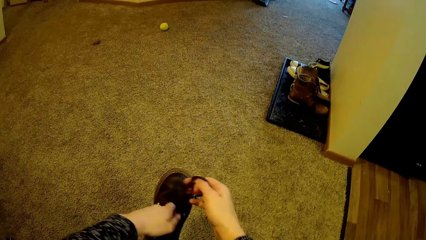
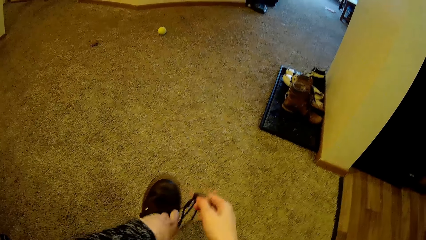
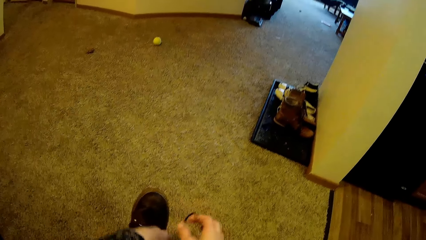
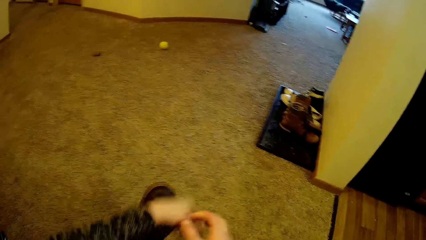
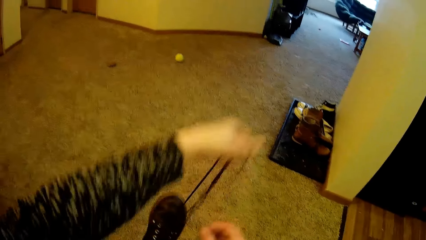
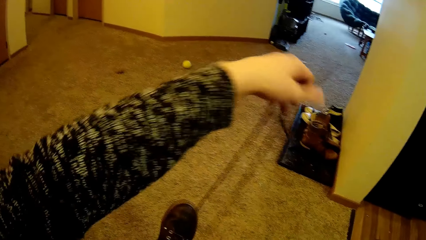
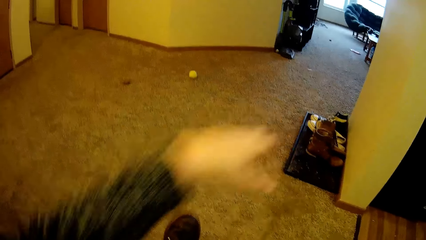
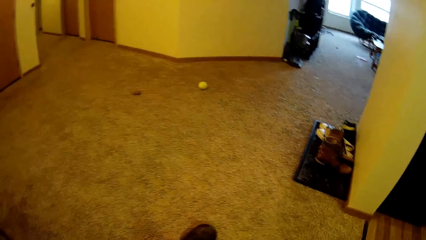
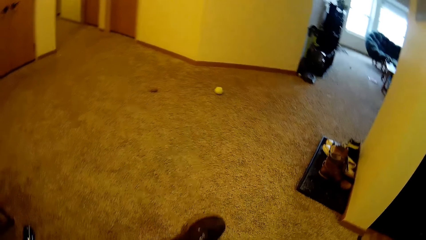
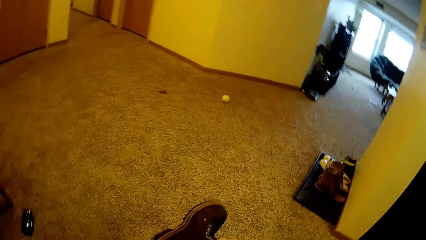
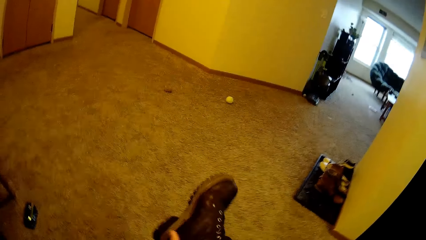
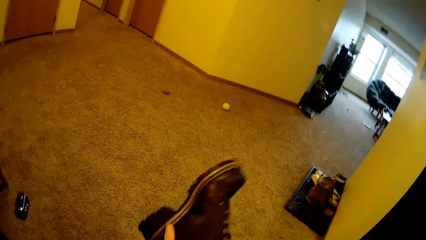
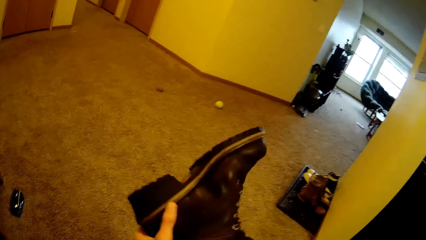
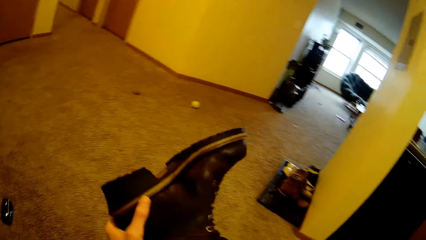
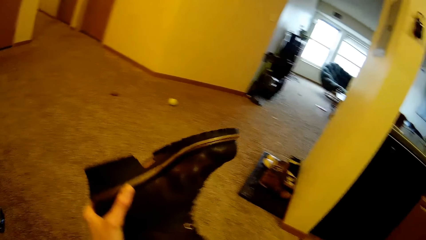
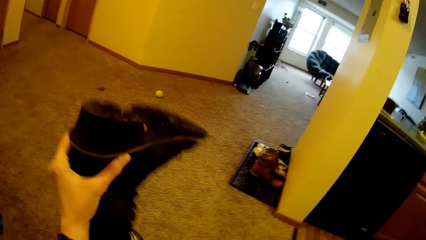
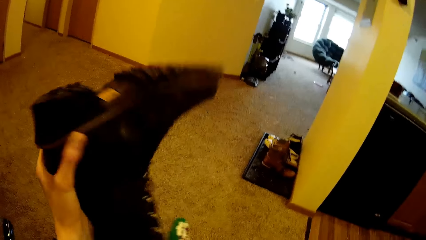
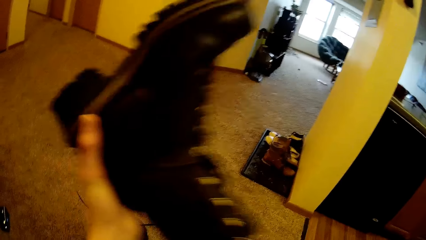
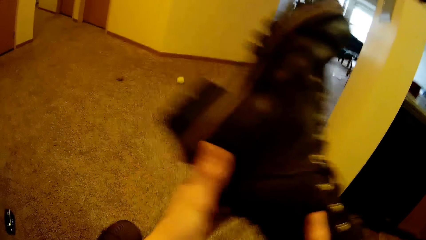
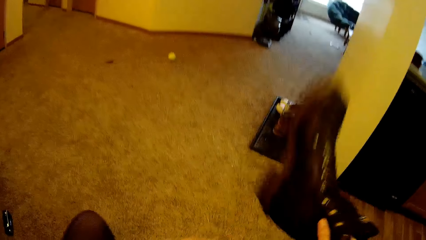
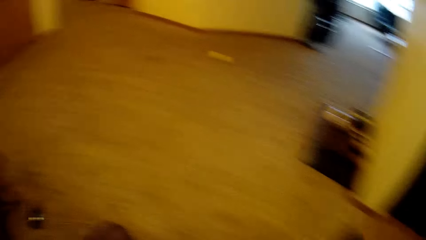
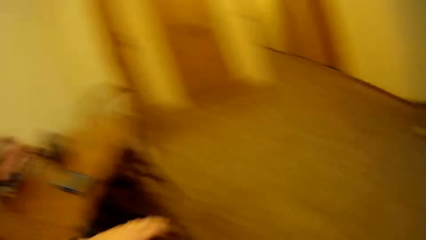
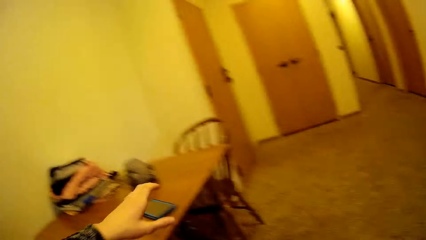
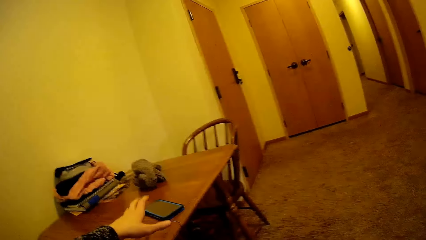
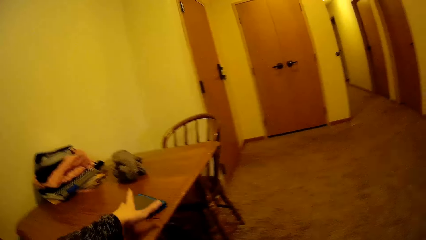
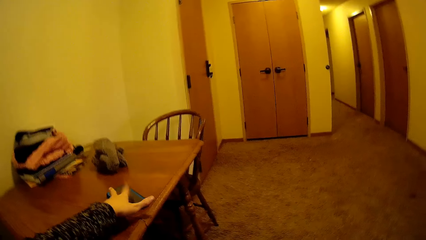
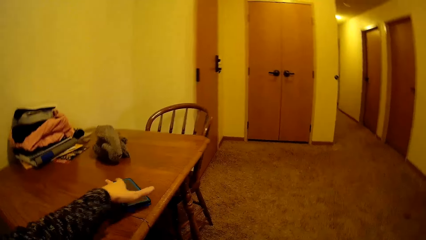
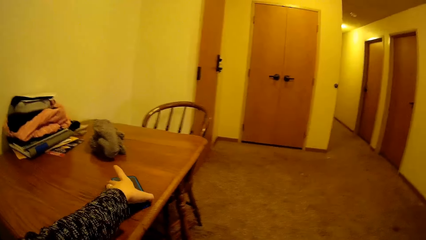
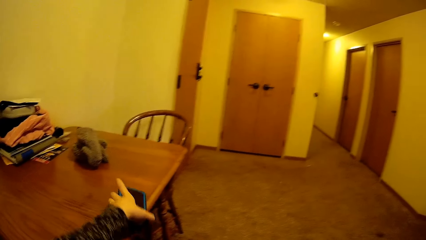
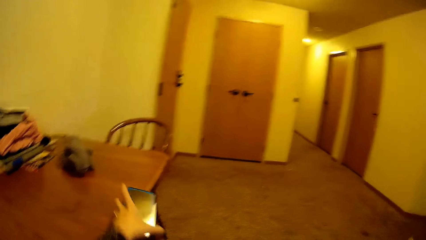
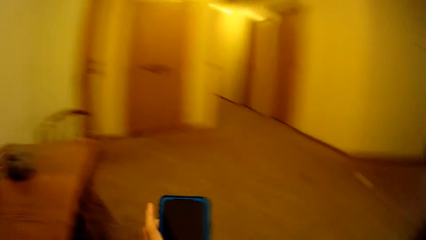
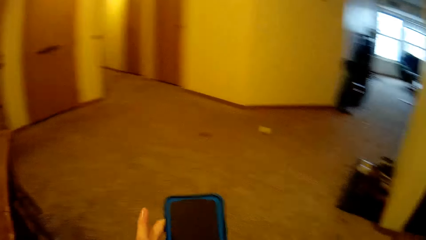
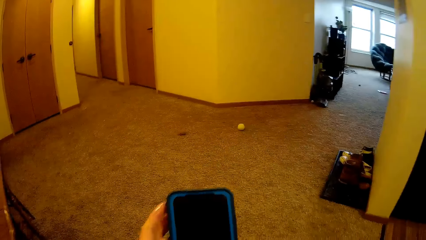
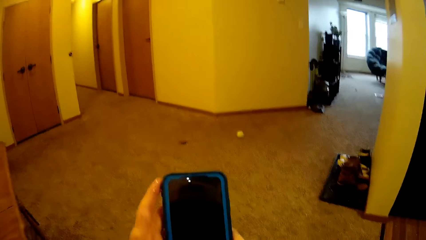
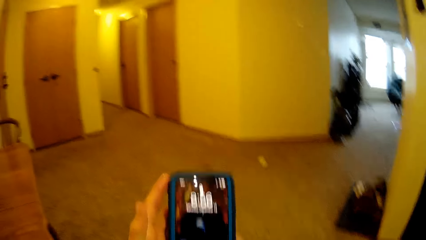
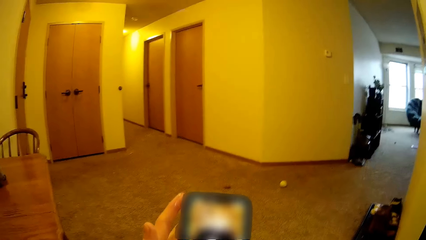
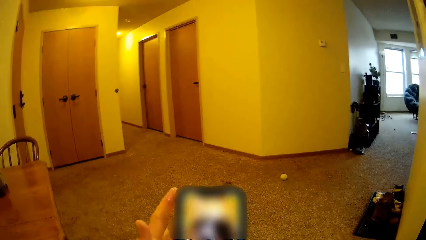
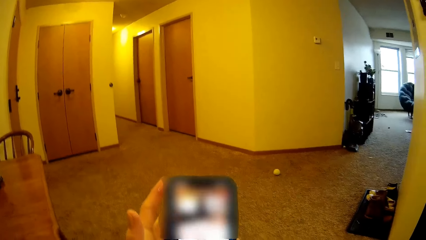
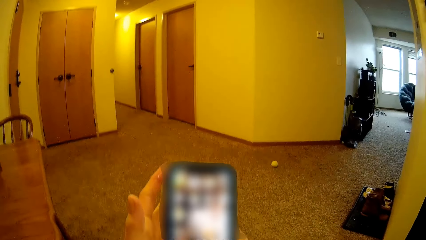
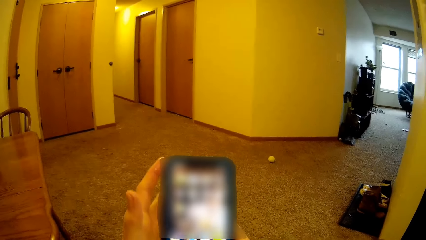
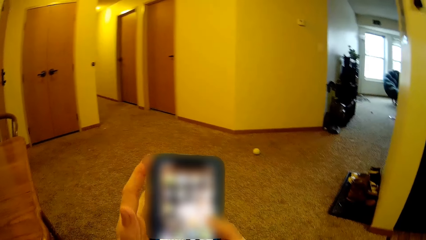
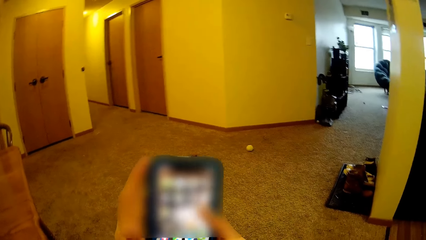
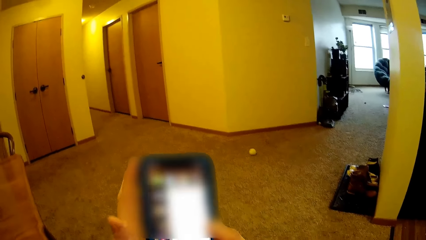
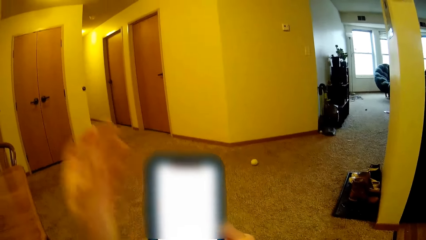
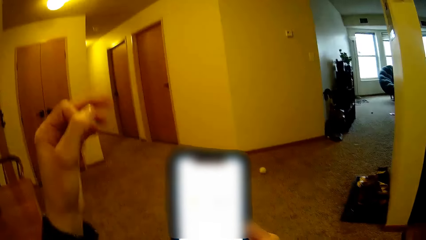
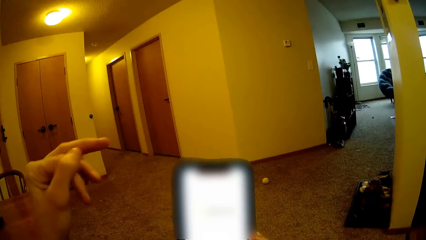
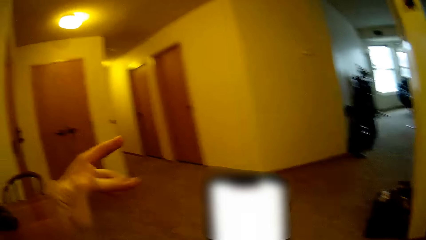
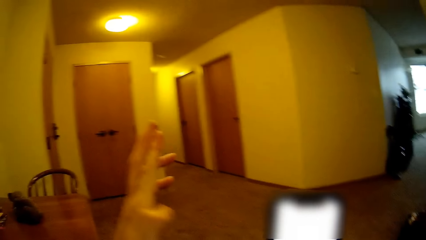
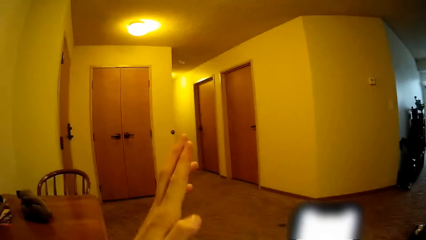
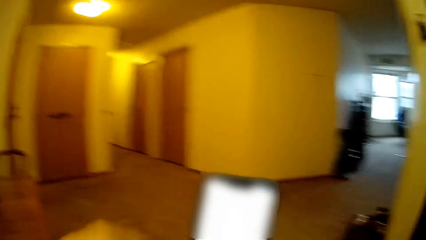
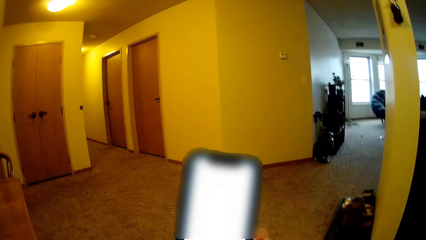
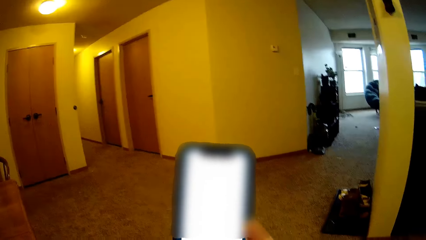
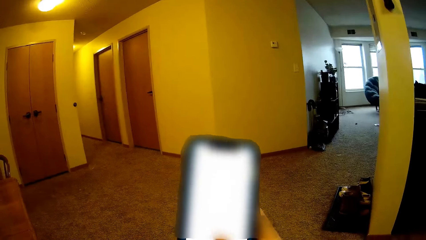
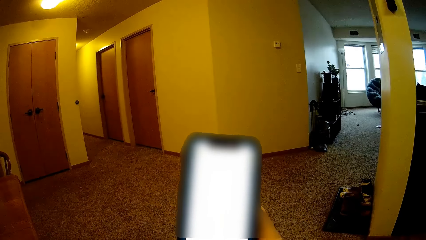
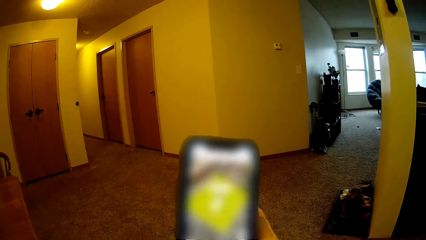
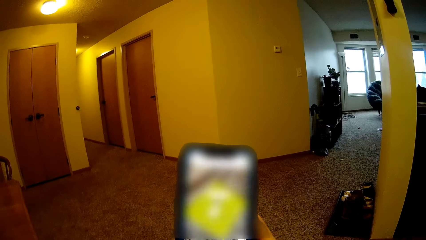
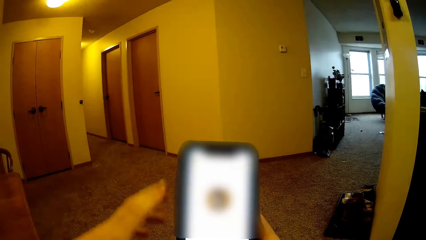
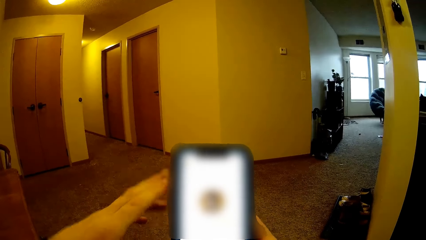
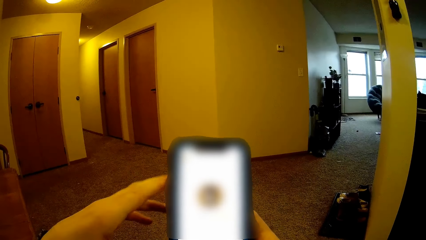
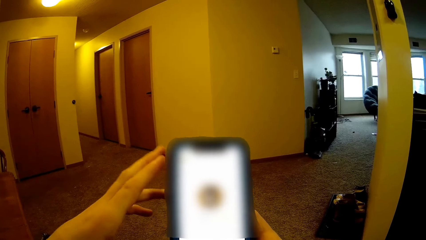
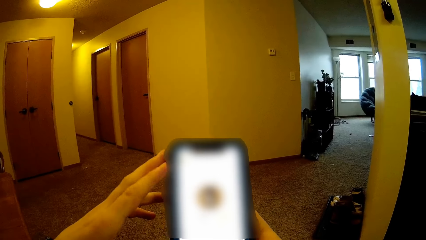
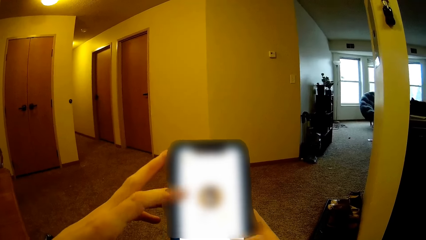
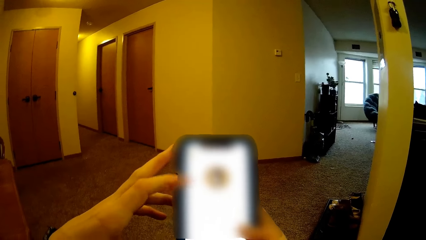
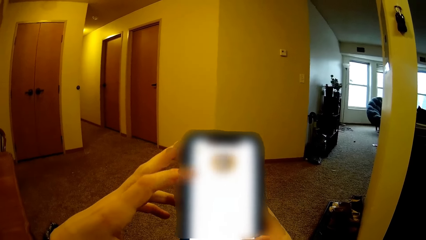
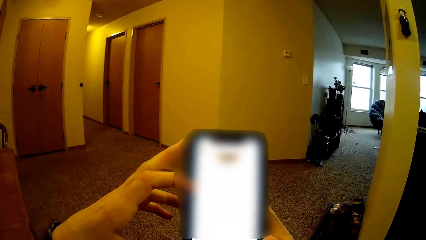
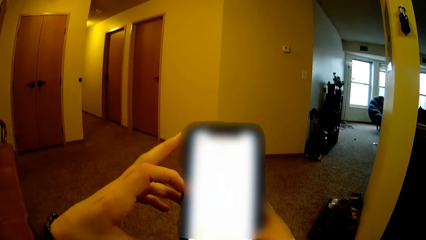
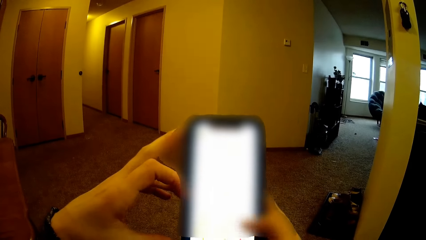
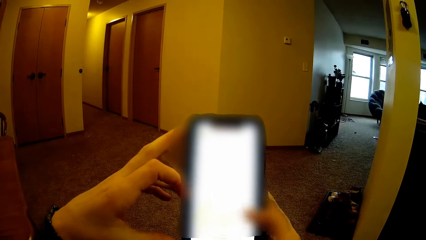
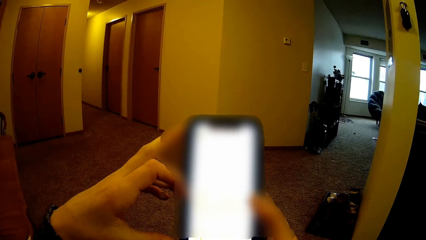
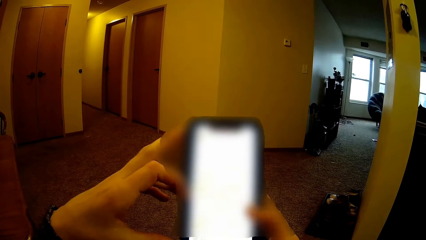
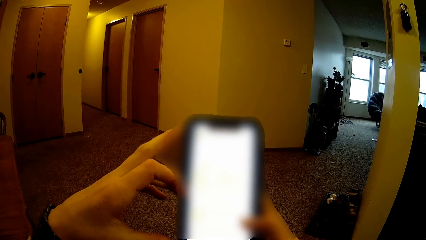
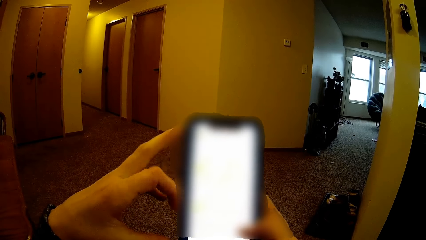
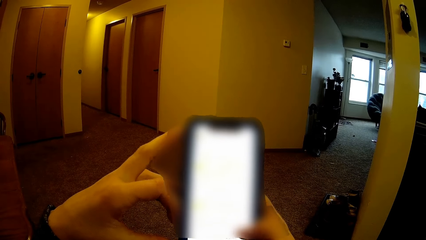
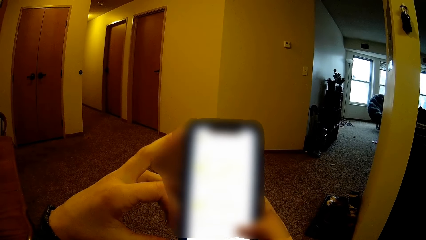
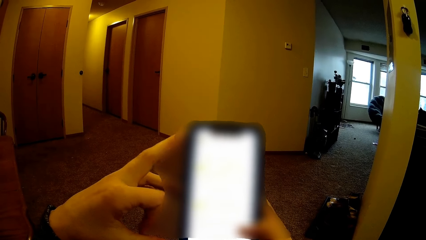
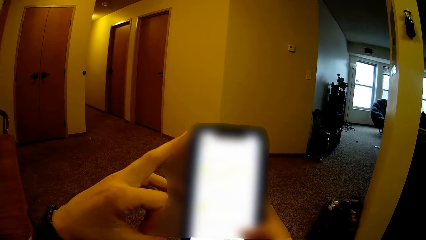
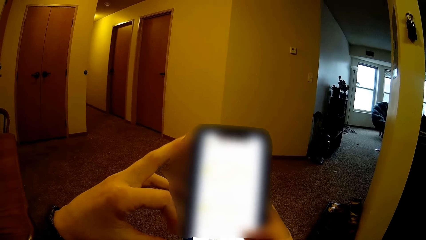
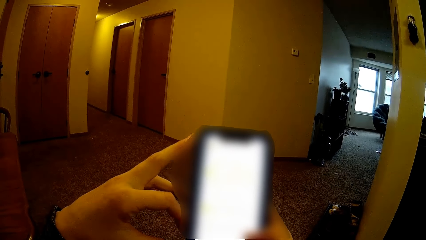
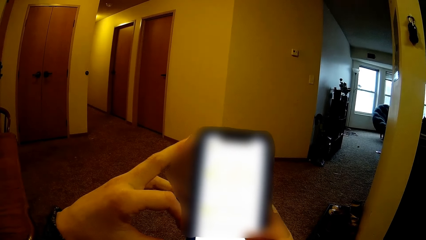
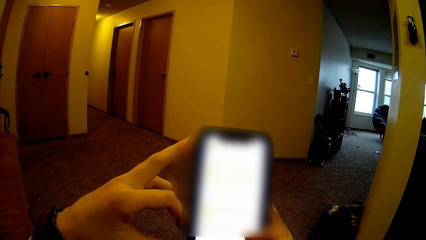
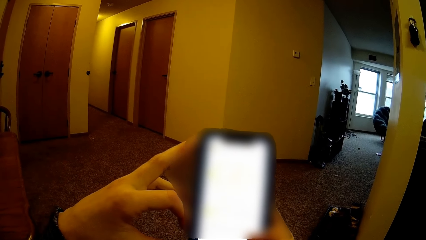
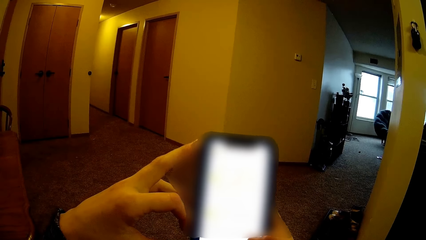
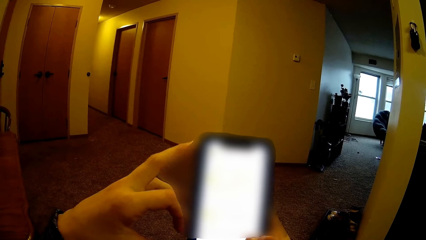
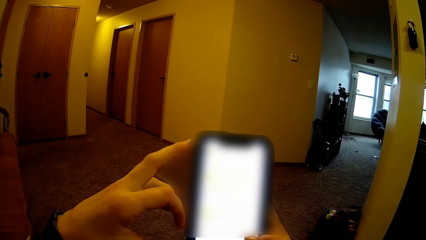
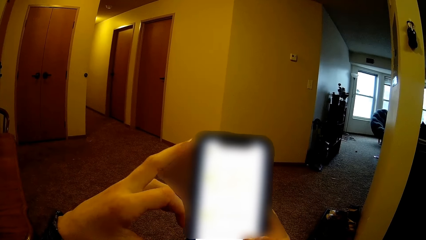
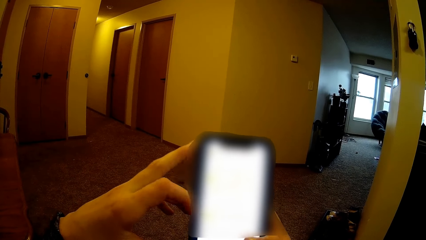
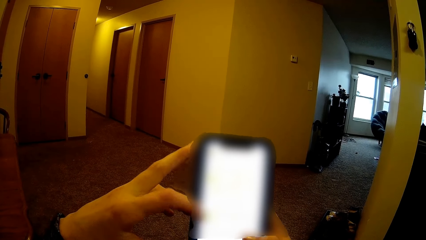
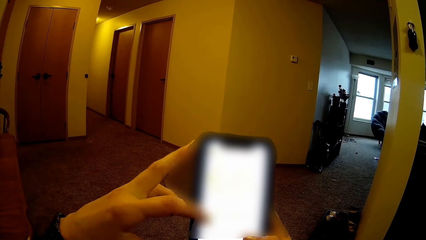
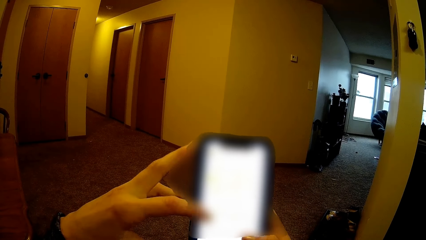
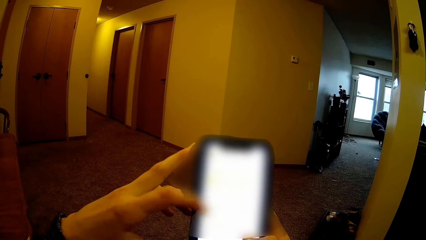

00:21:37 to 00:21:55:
The camera wearer holds the shoe. She takes her phone from the table. She holds the phone with the left hand. She scrolls through her phone. She holds the phone with the right hand. She holds the phone with both hands.
